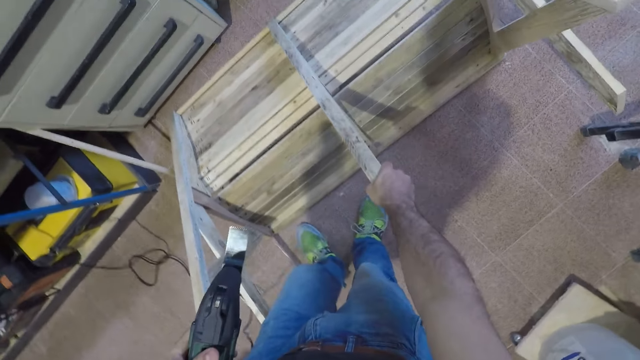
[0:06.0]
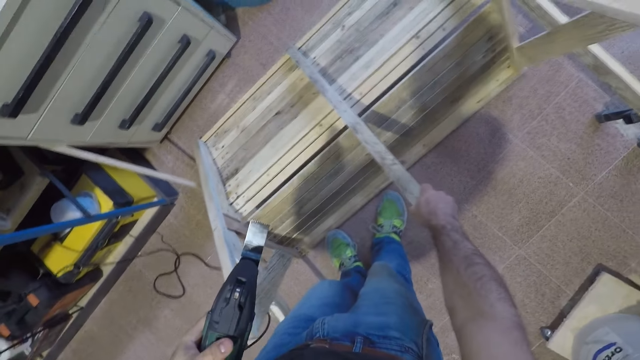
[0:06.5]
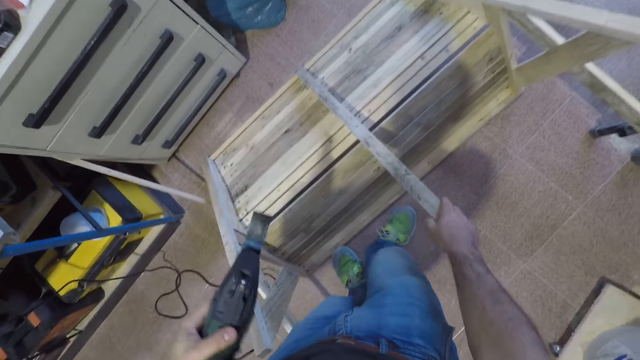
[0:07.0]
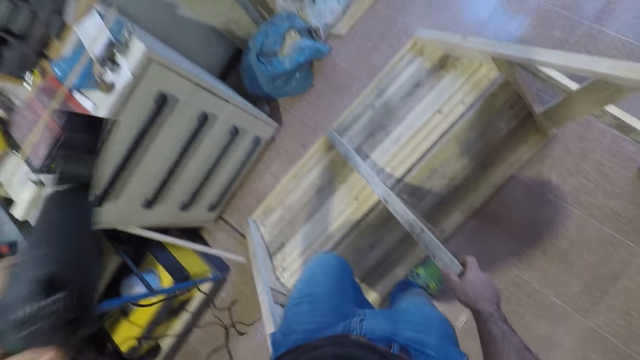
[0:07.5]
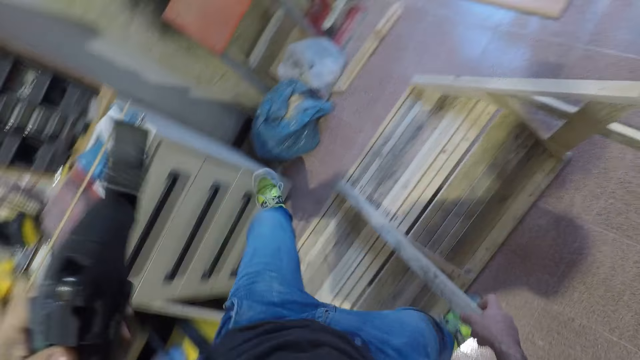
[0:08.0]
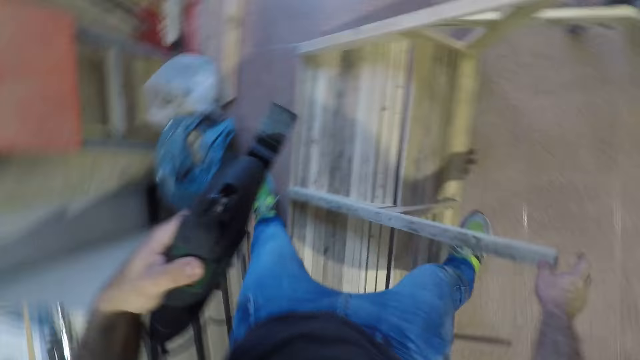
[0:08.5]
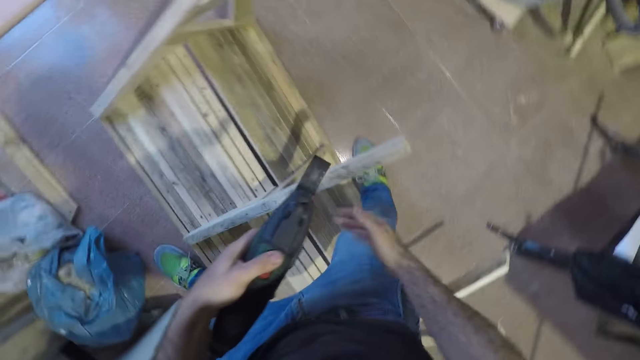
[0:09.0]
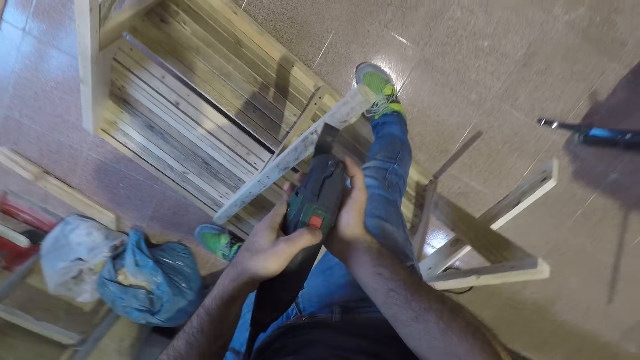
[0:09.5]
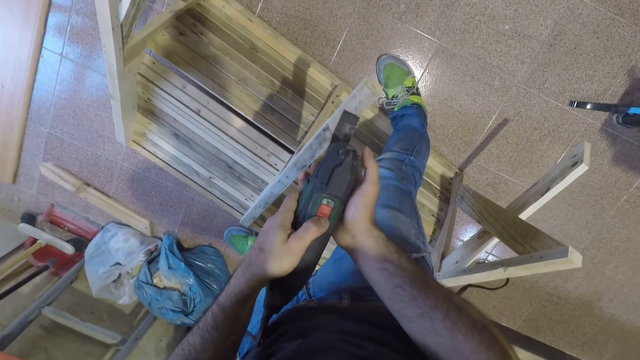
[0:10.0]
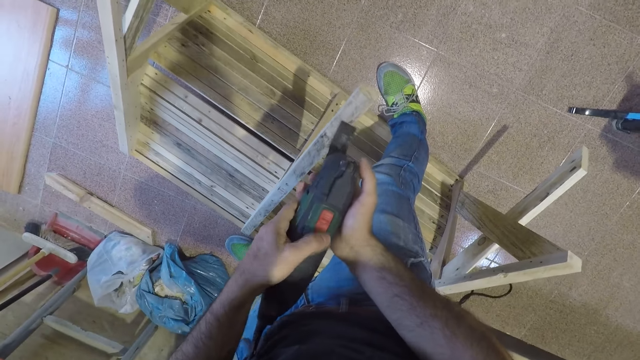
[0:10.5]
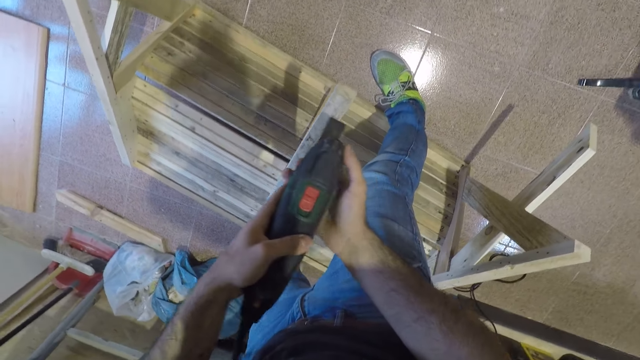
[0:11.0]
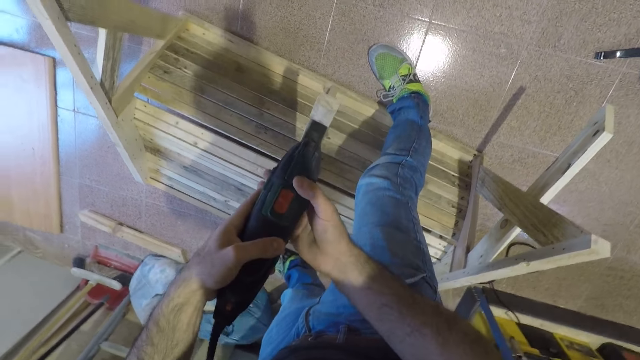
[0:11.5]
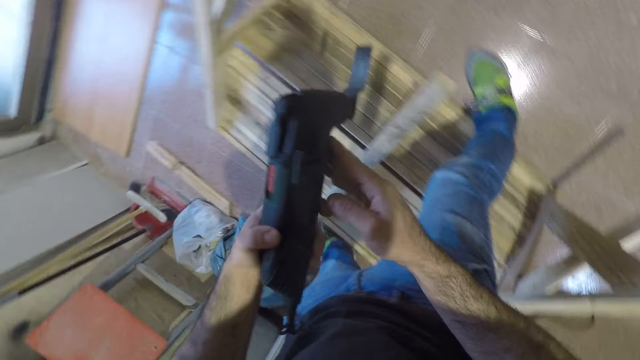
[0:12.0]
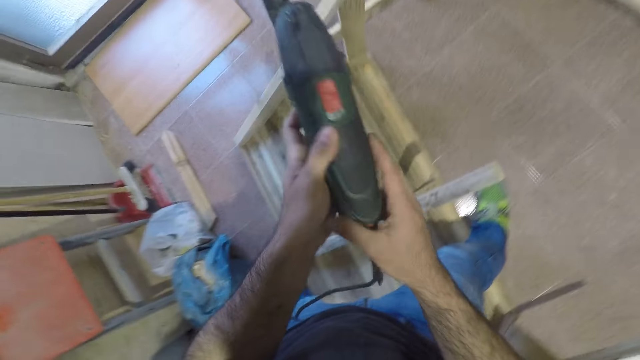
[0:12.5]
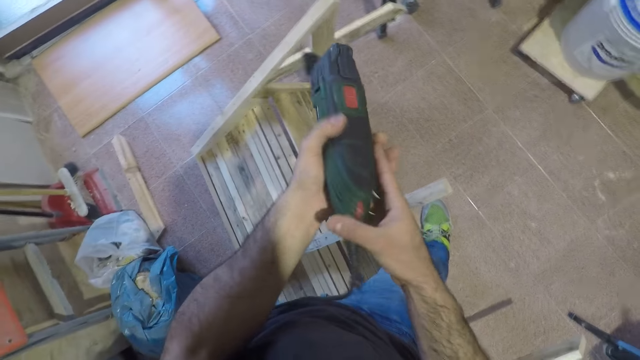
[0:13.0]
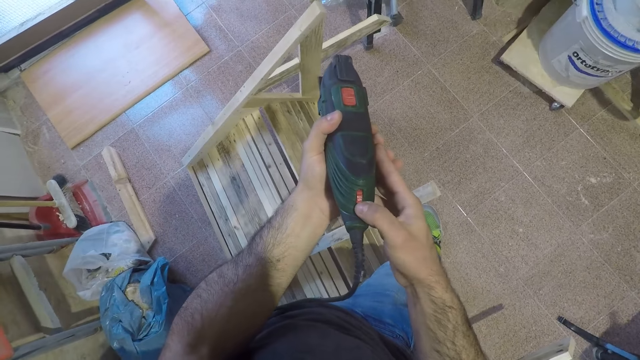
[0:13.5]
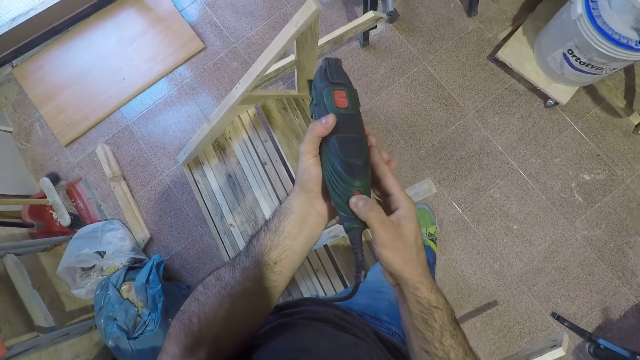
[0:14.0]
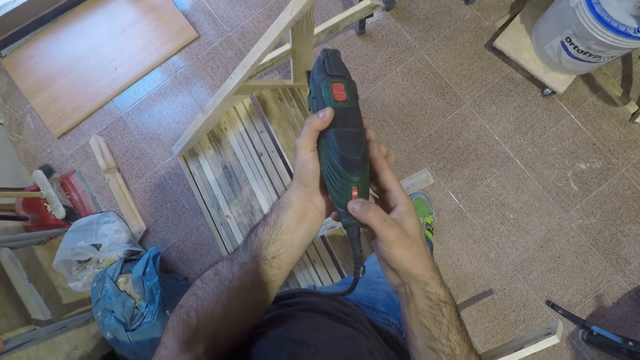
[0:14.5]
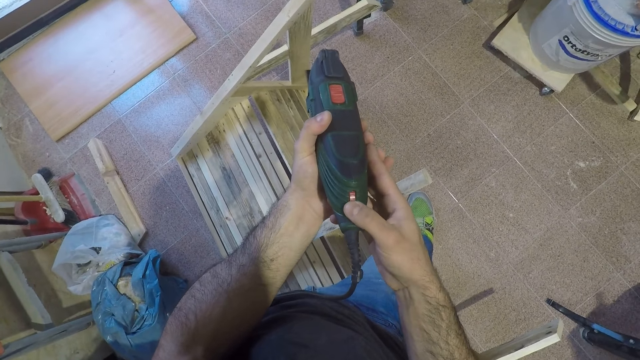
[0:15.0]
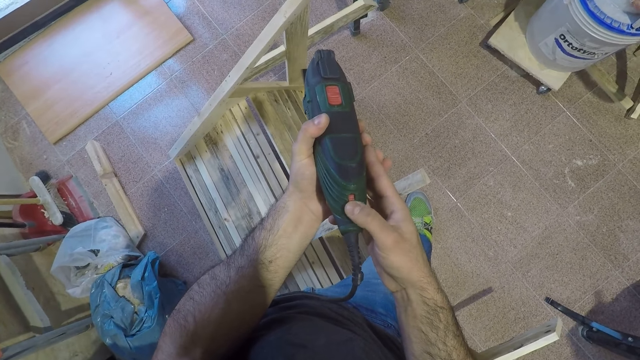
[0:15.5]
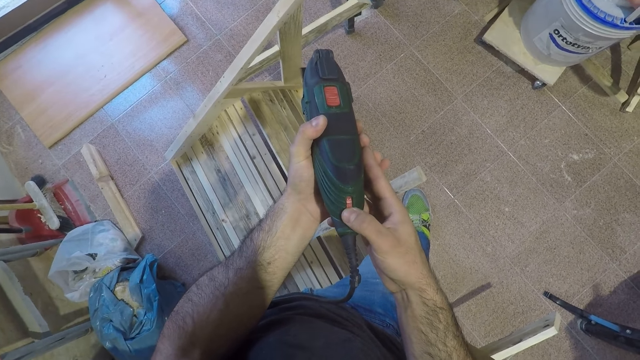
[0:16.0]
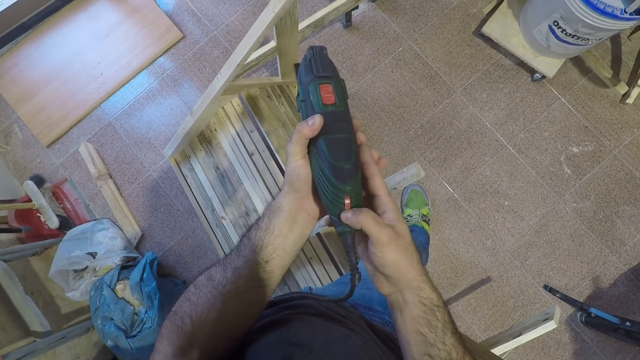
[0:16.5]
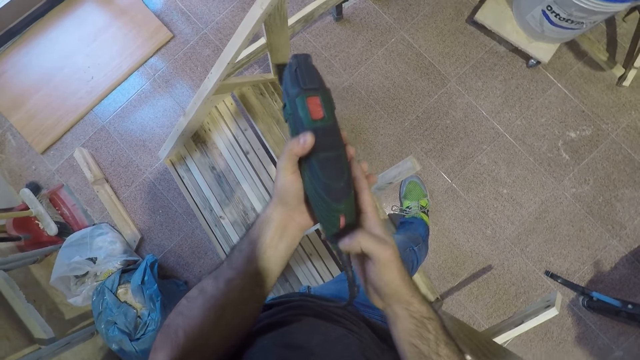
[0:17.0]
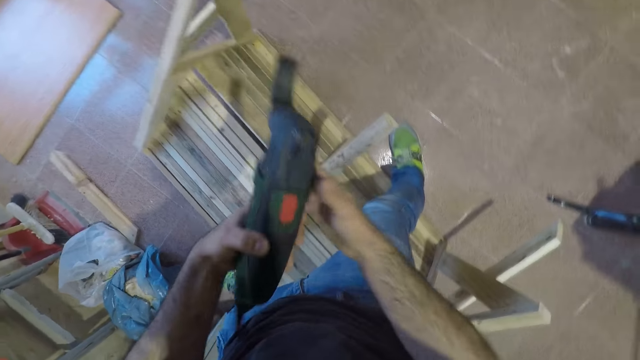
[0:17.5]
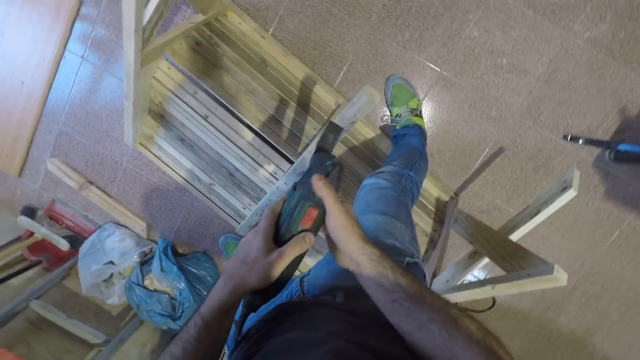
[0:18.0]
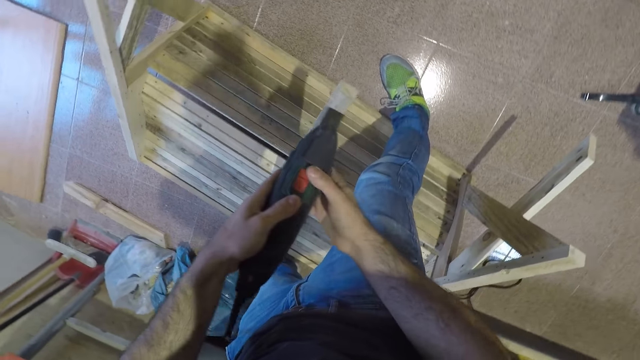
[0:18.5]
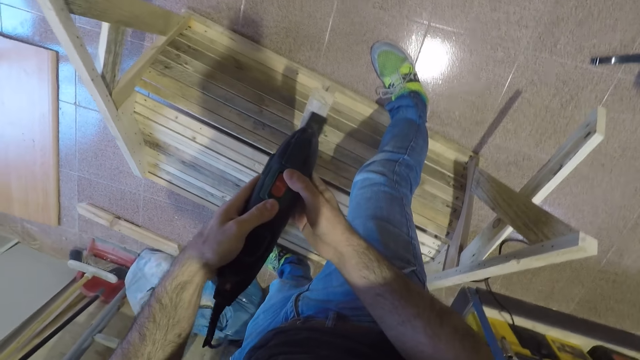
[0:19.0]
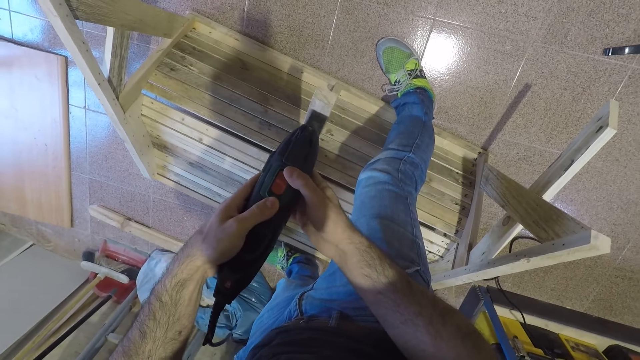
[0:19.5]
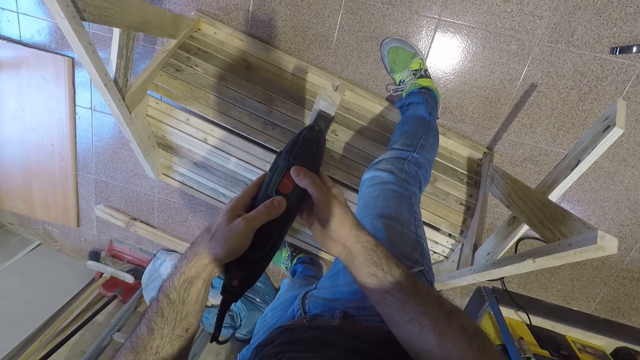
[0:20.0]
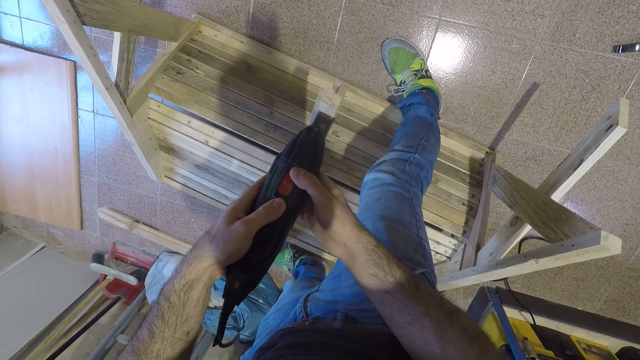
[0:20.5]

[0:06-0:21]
The camera wearer lifts his leg. He moves his left leg across the wooden furniture. He holds the reciprocating saw or electric chisel. He switches on the reciprocating saw. He holds the reciprocating saw. He turns the reciprocating saw. He adjusts the power of the electric chisel. He holds the reciprocating saw. He cuts the wooden furniture with the electric chisel.

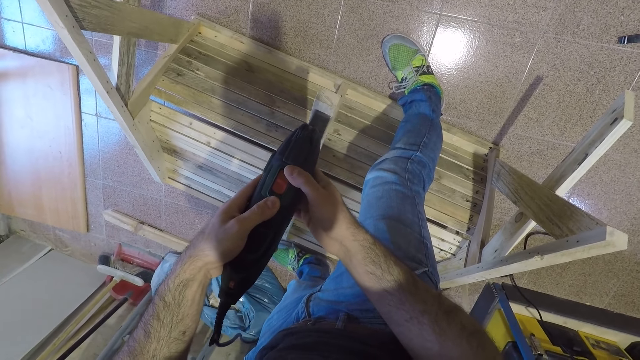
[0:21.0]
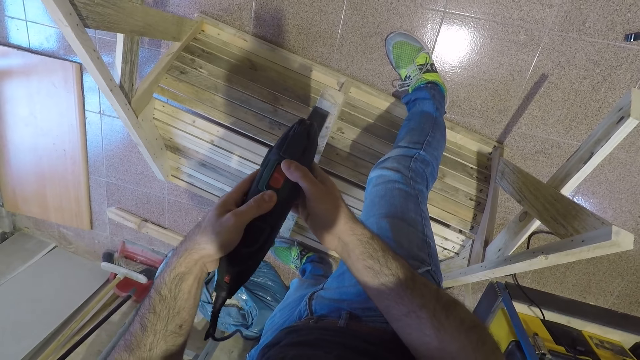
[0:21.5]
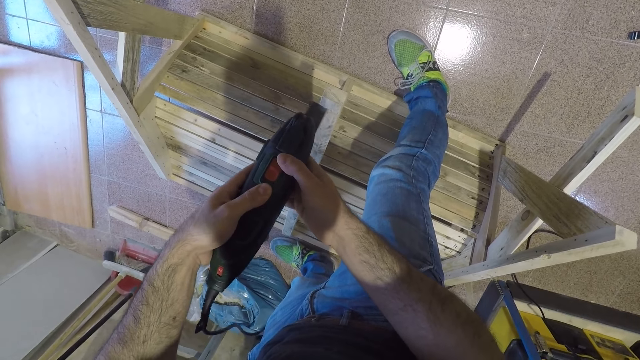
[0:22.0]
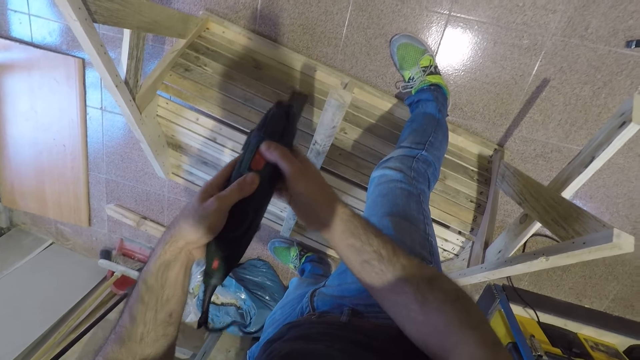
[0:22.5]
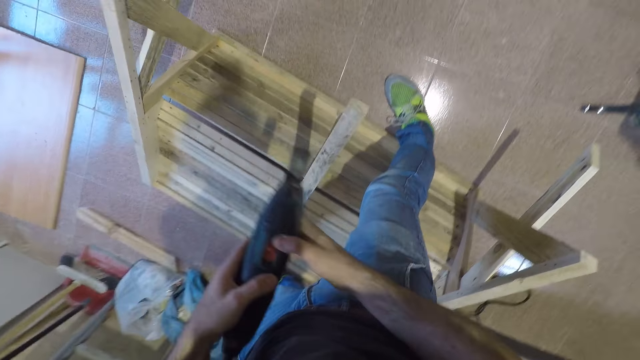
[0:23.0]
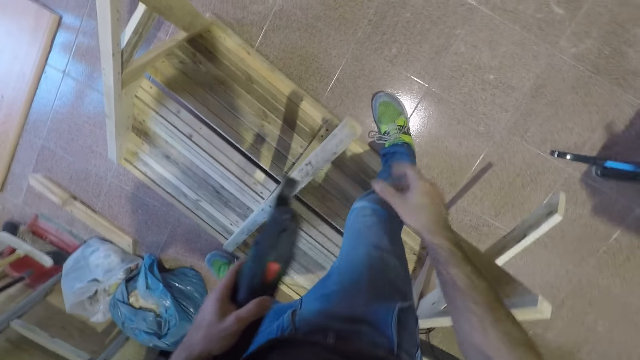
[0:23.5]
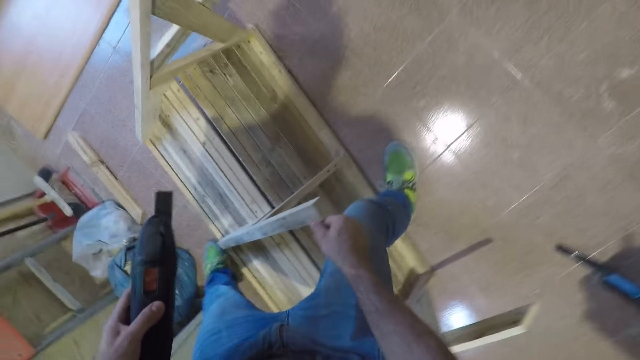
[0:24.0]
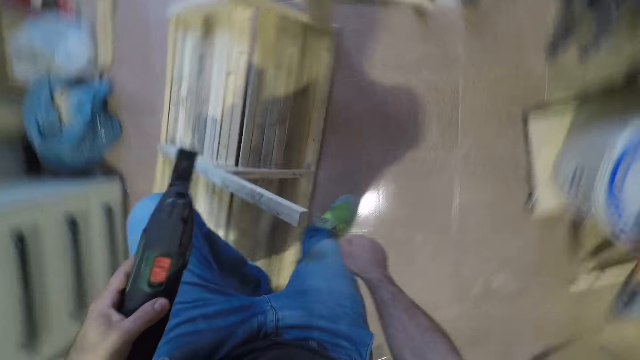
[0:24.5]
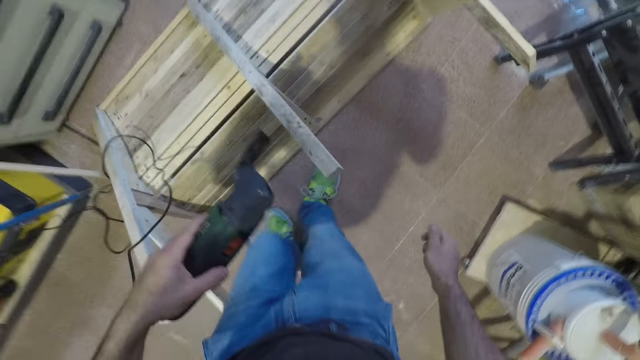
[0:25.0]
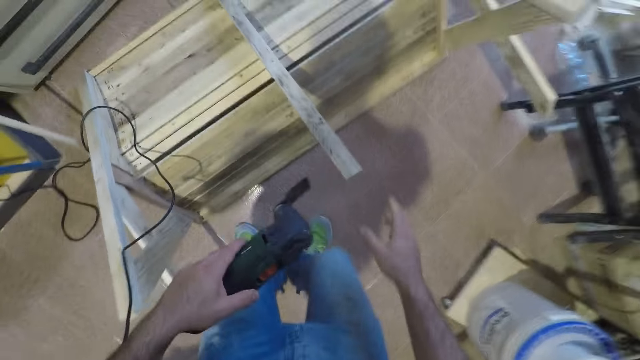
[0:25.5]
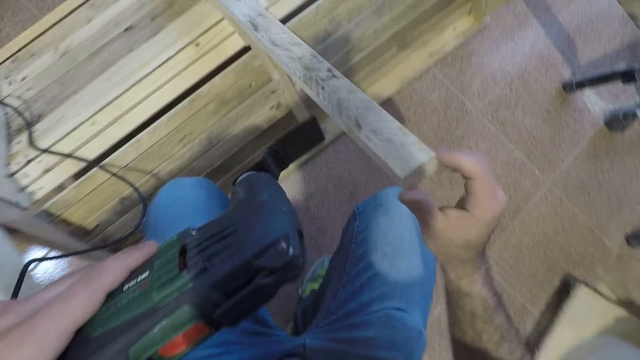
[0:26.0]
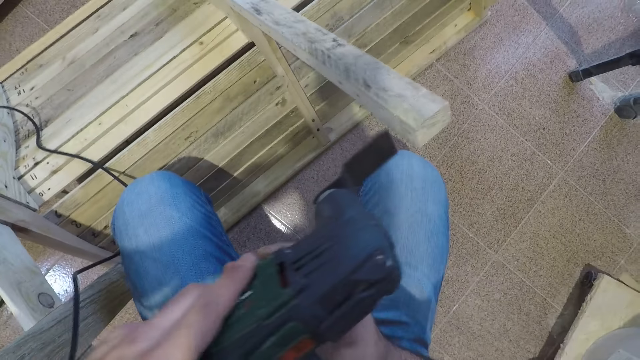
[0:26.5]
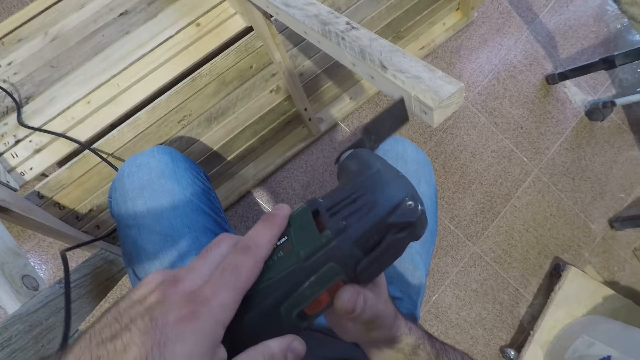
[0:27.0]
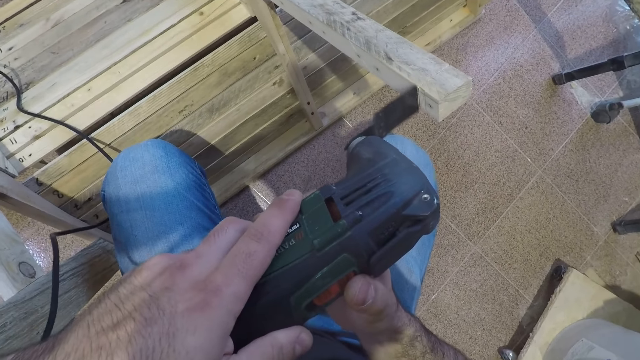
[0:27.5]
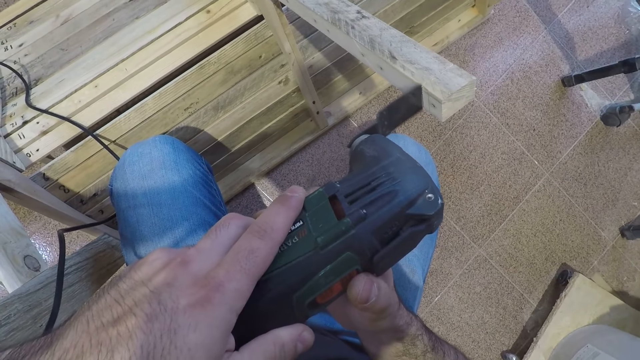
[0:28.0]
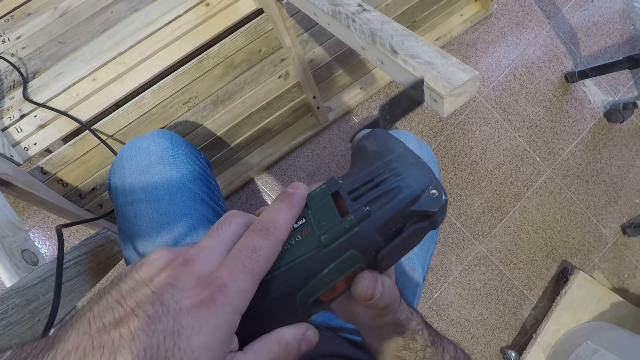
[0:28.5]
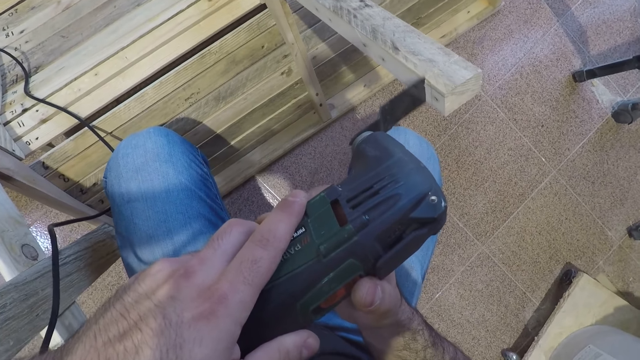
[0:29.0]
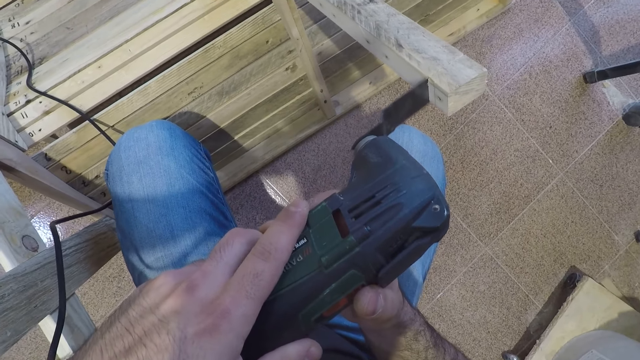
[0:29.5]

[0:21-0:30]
The camera wearer lifts the reciprocating machine. He moves his left leg back across the wooden furniture. He holds the bench leg. He turns. He bends down. He holds the reciprocating saw. He cuts the wooden furniture with the electric chisel. He holds the reciprocating saw. He cuts the bench leg.
